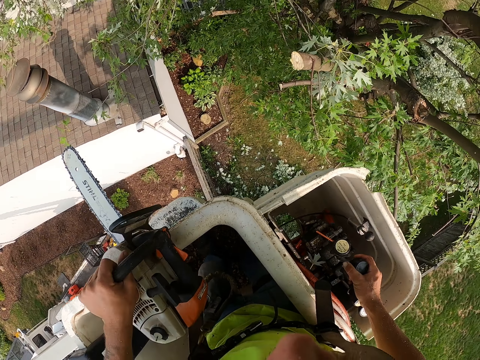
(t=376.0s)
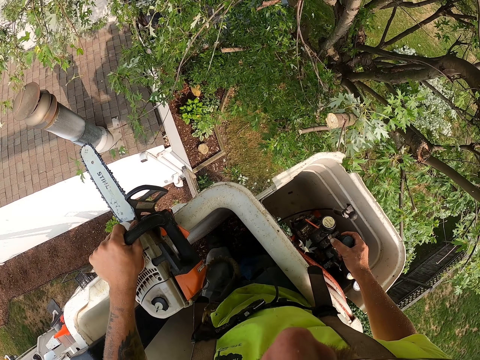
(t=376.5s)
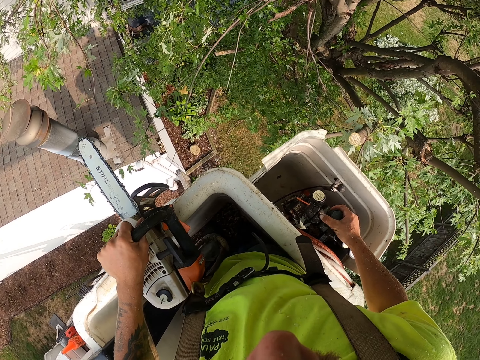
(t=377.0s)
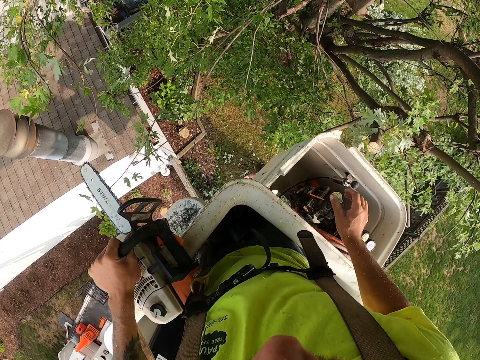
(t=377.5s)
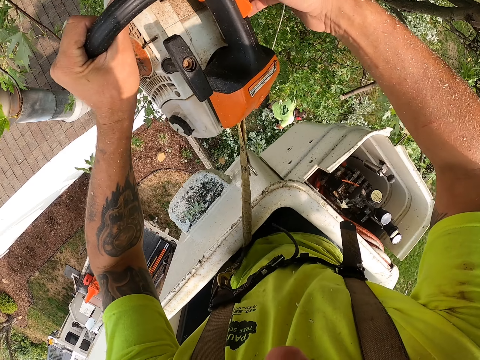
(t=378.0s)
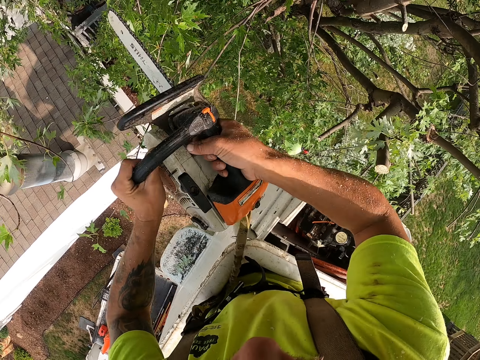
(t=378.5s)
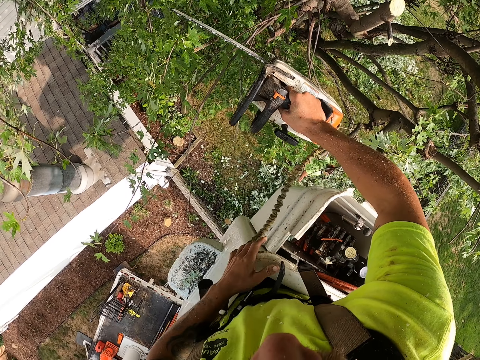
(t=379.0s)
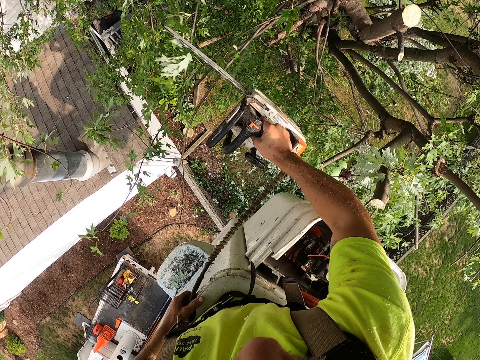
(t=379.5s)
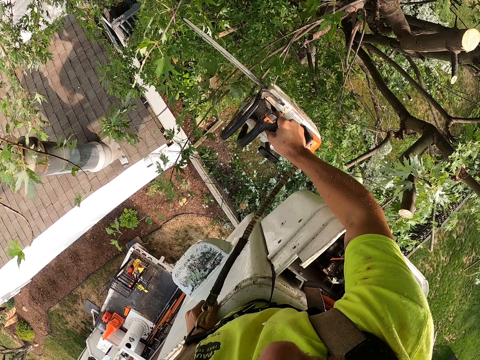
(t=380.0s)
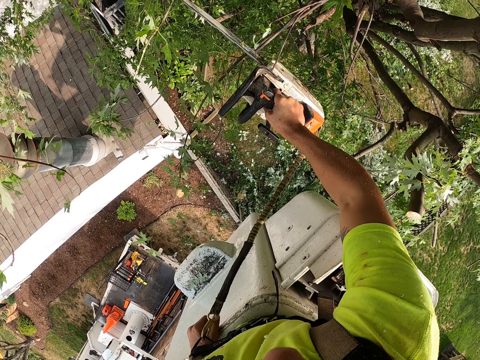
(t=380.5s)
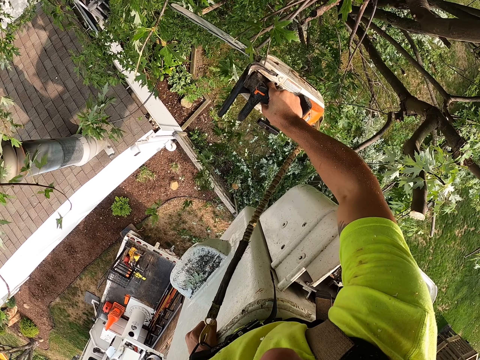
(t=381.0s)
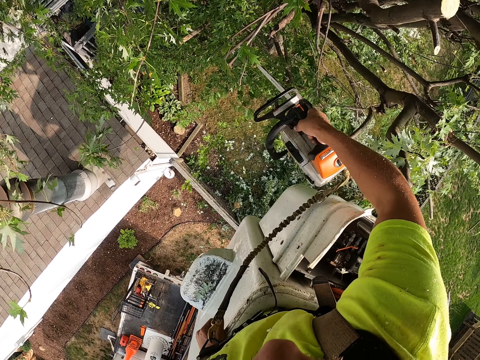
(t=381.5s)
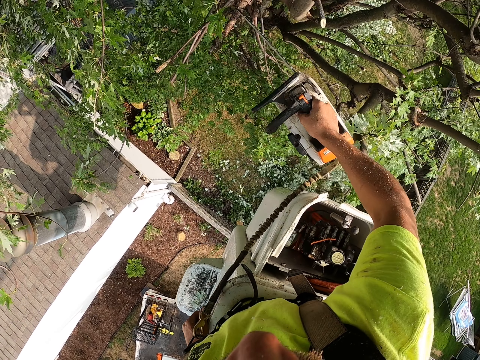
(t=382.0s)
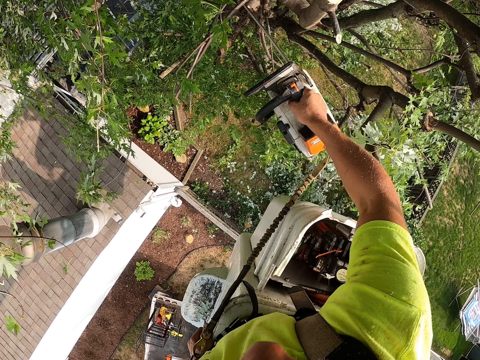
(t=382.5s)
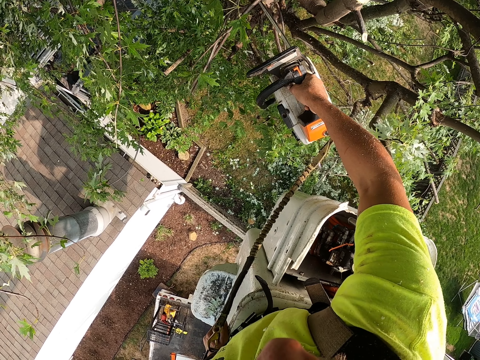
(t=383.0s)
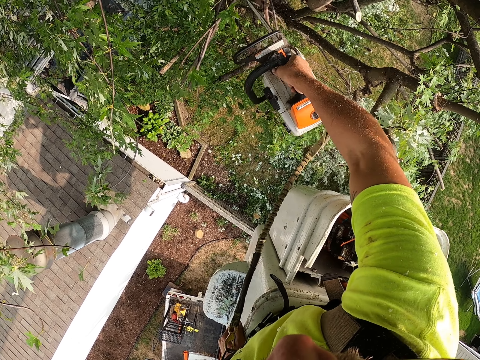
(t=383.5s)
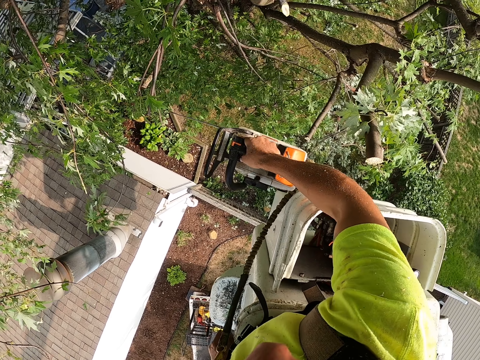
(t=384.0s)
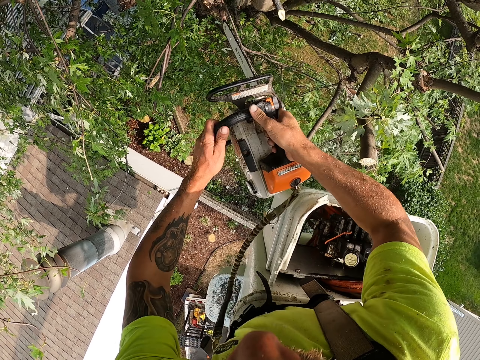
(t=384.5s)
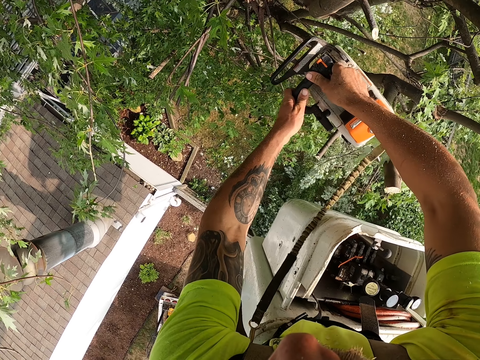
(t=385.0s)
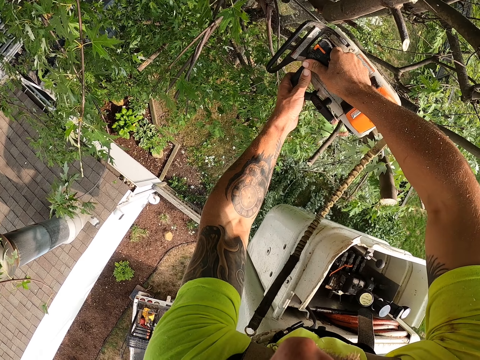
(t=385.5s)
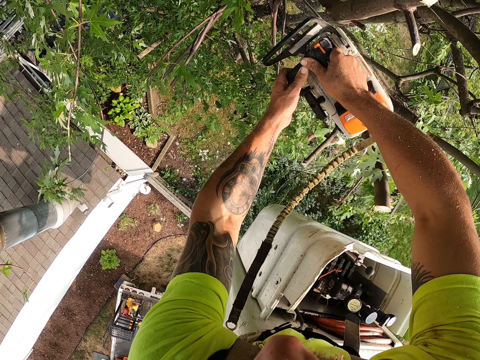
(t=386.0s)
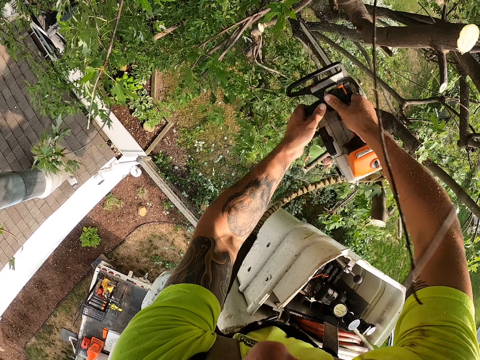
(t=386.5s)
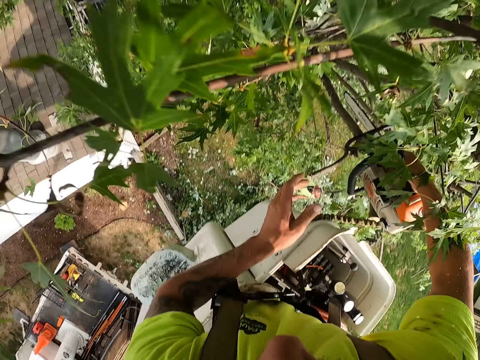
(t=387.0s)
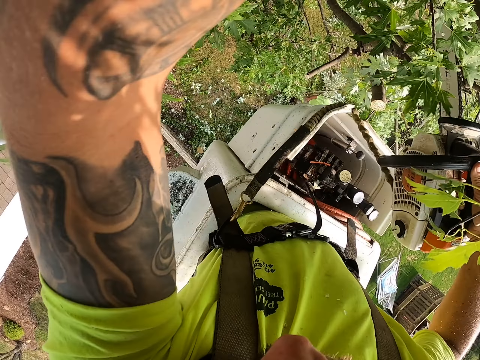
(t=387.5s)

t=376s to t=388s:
The camera wearer passes the chain saw from his left hand to his right hand. He holds the power saw with both hands. He cuts a tree branch with the chain saw in his right hand. He cuts a tree branch with the chain saw in both hands.

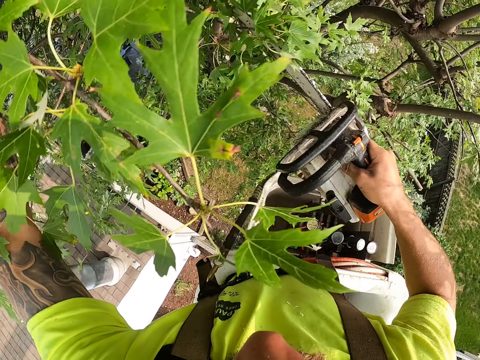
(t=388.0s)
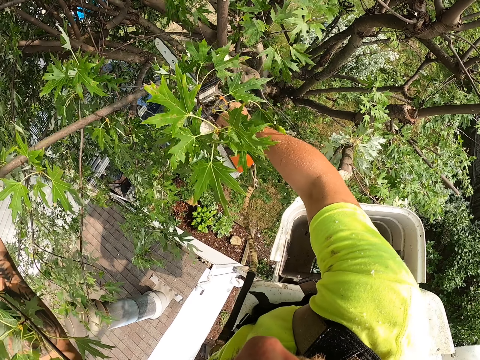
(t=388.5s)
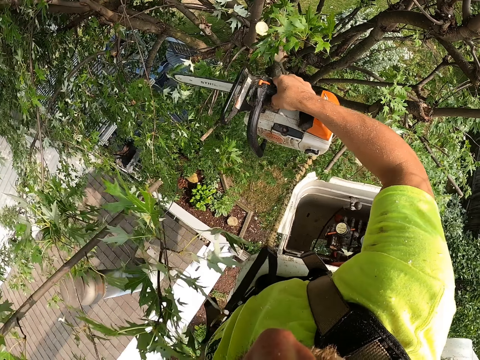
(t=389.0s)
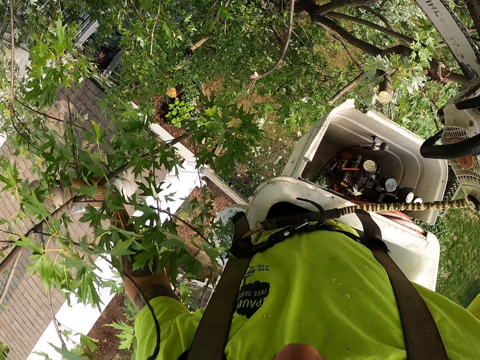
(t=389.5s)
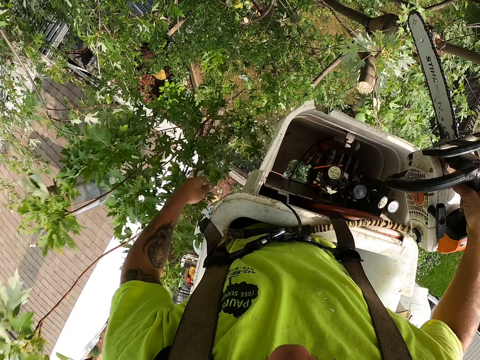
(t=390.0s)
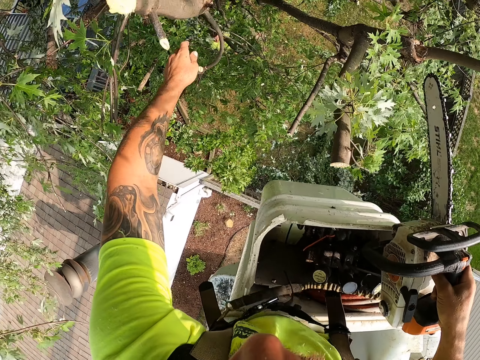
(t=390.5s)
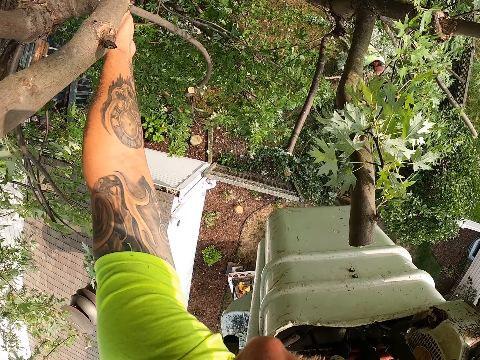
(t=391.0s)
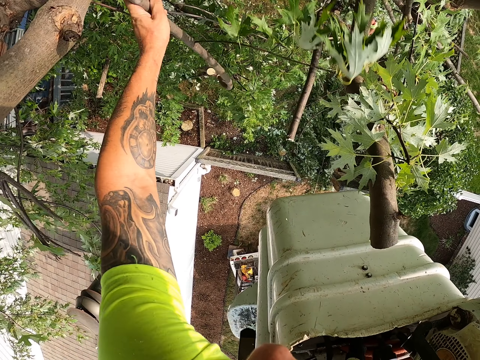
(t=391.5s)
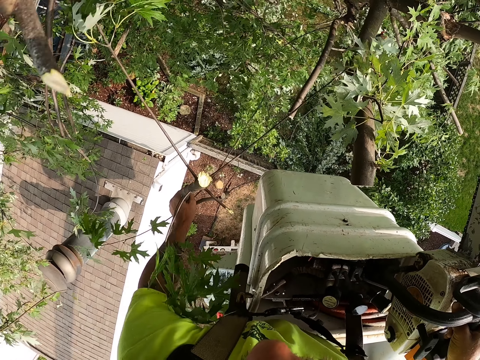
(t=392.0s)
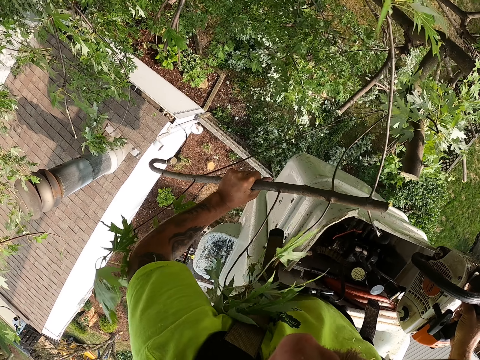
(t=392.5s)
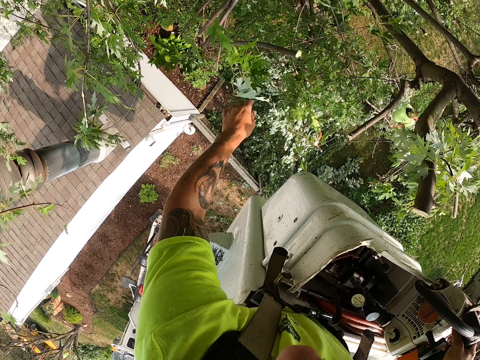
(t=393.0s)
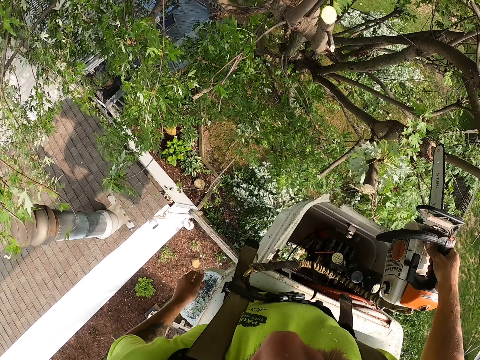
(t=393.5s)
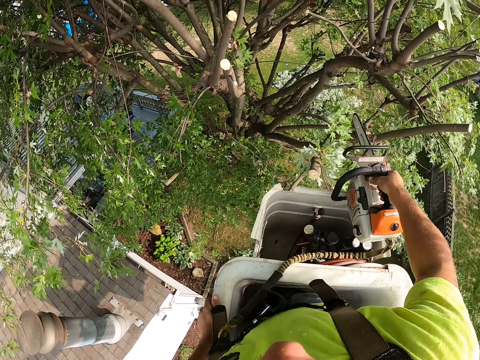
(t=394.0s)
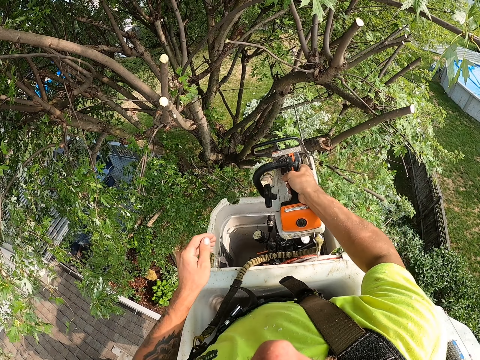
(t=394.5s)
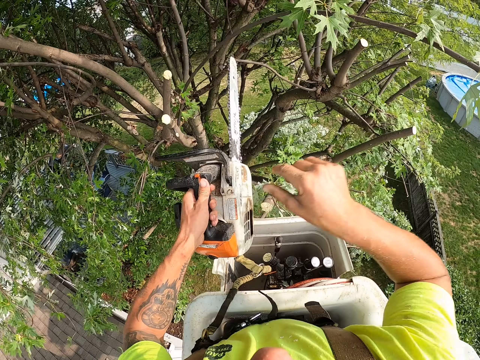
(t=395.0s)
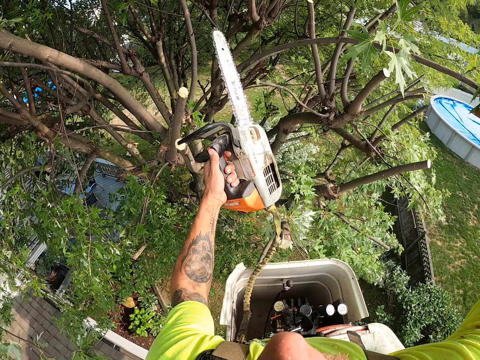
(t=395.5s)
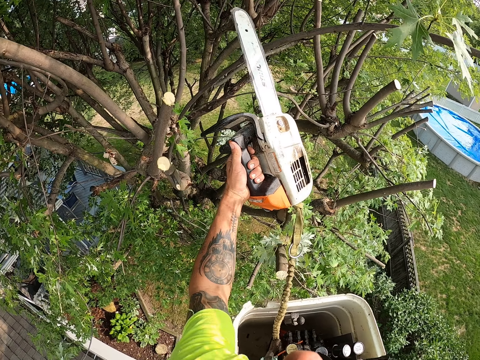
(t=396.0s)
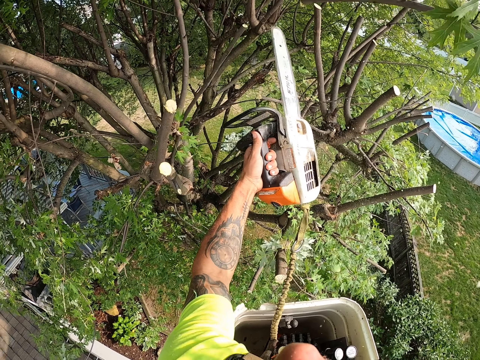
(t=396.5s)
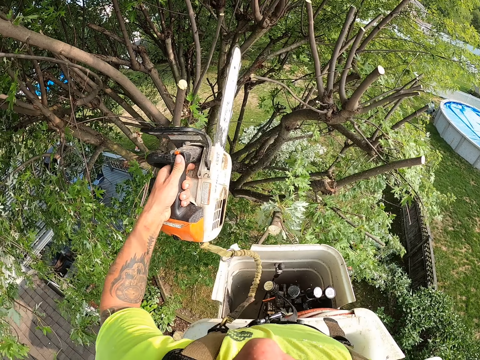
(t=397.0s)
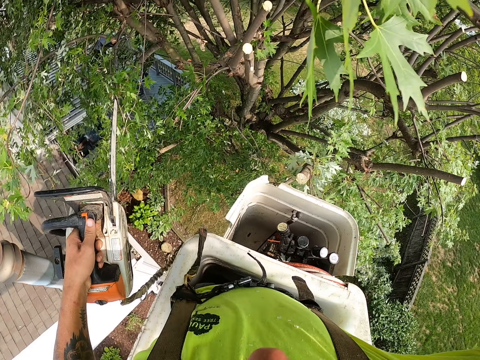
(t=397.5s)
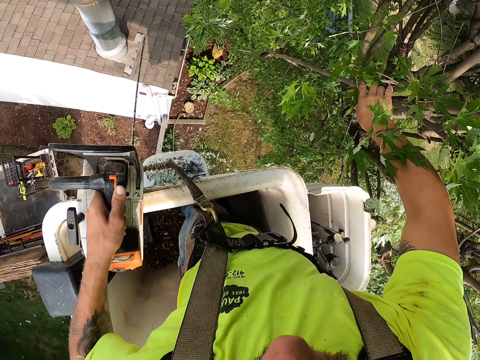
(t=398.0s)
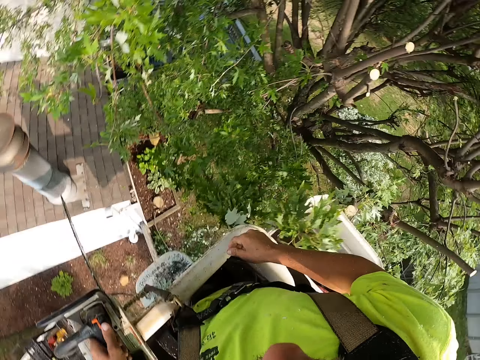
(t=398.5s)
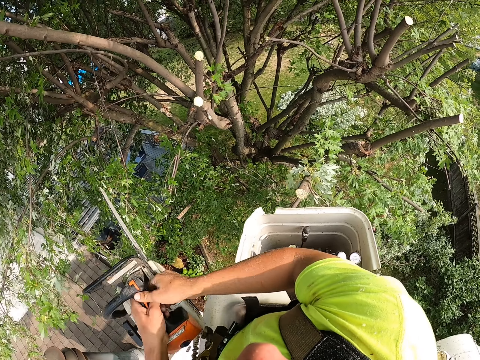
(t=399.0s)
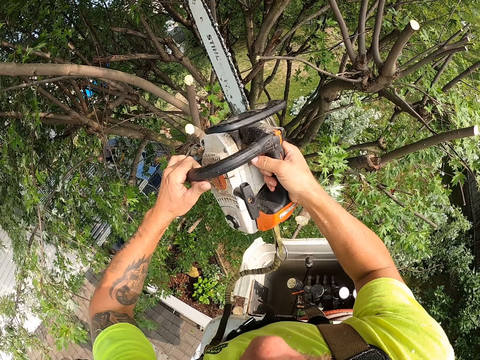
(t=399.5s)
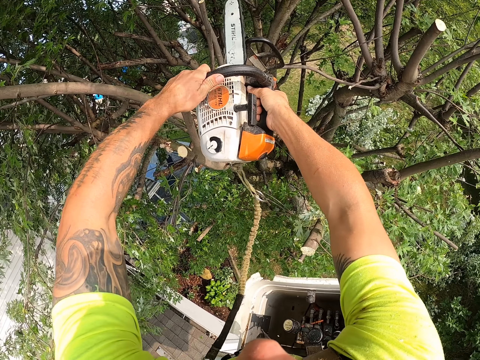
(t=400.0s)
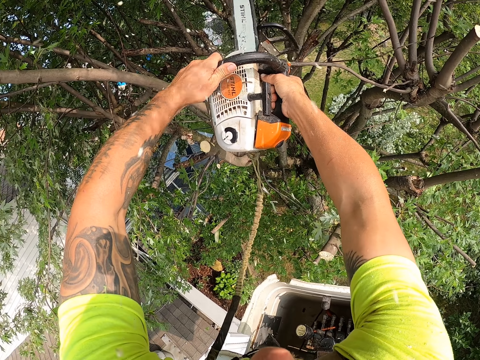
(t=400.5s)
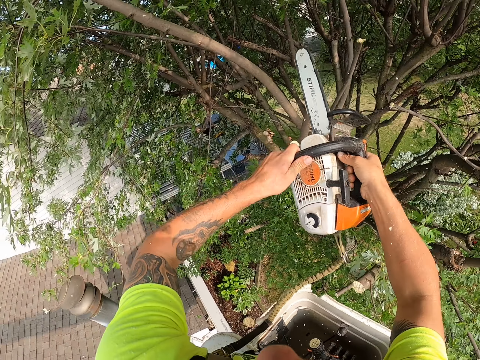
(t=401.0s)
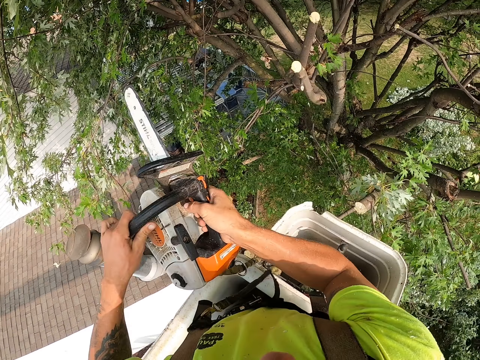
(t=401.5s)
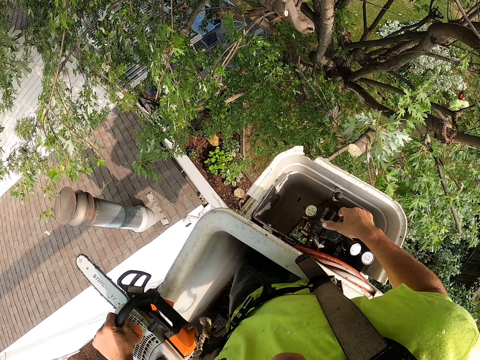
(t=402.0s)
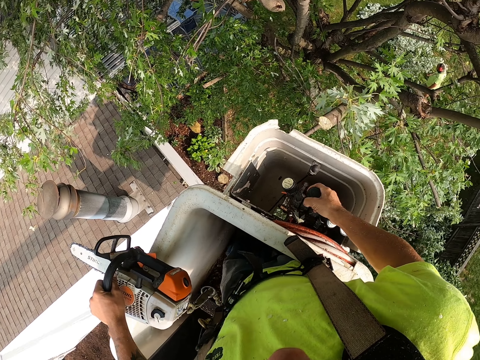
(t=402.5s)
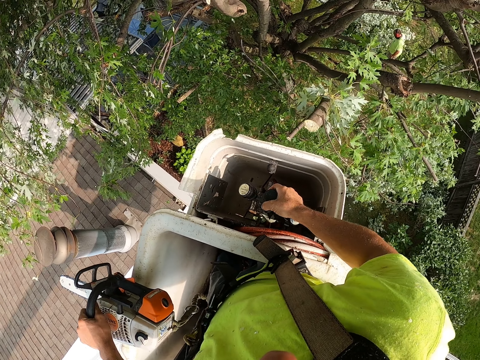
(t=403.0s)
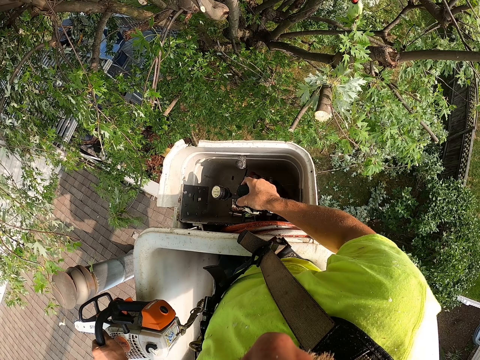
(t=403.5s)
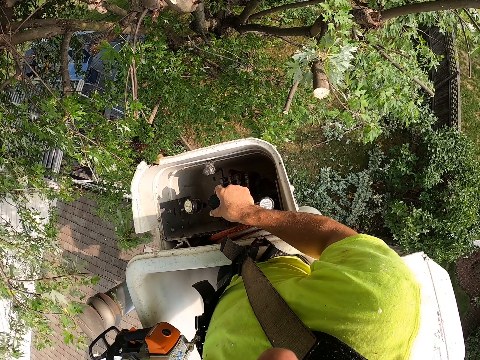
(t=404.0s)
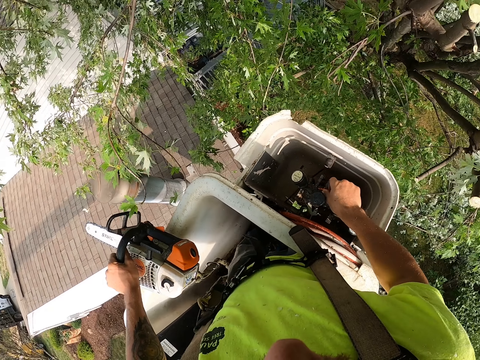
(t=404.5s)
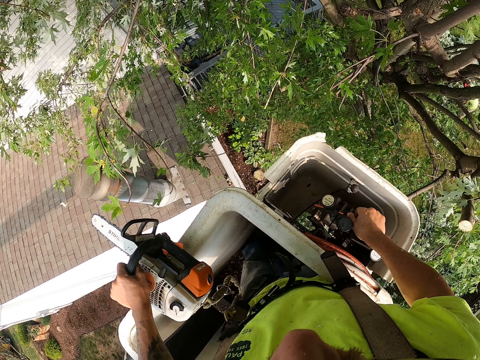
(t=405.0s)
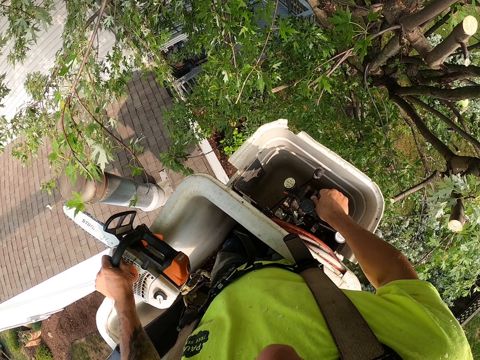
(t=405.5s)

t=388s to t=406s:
The camera wearer pulls a tree branch with his left hand. He cuts the tree branch with the chain saw in his right hand. He throws the tree branch to the ground with his left hand. He takes a stem or tree branch and throws the tree branch to the ground with his left hand. He passes the chain saw from his right hand to his left hand. He cuts a tree branch with the chain saw in his left hand. He throws the tree branch to the ground with his right hand. He passes the chain saw from his left hand to his right hand. He cuts a tree branch with the chain saw with both hands. He holds the chain saw with his left hand. He operates the boom lift with his right hand.
